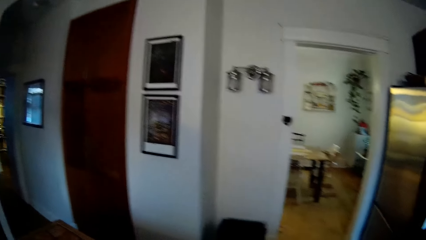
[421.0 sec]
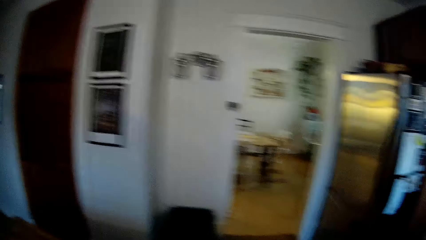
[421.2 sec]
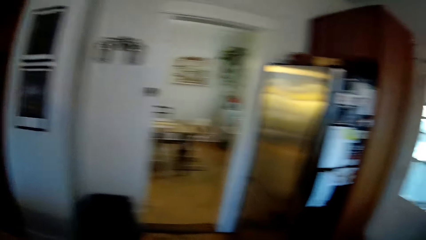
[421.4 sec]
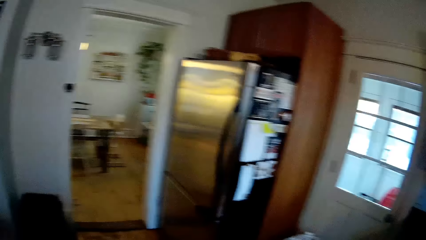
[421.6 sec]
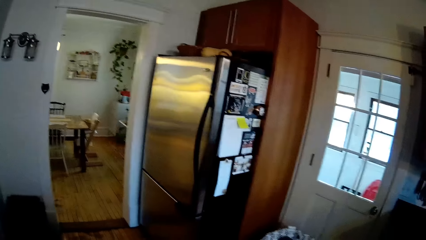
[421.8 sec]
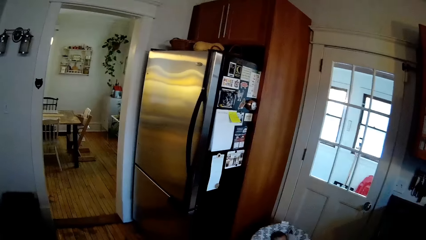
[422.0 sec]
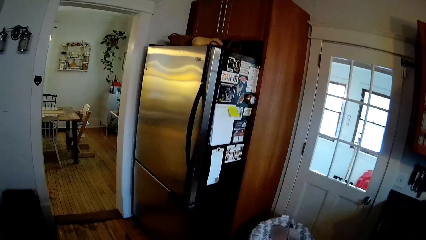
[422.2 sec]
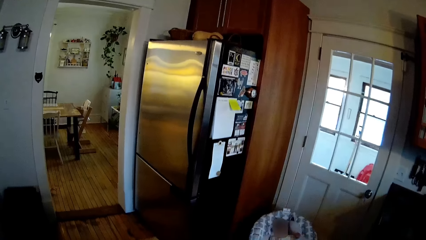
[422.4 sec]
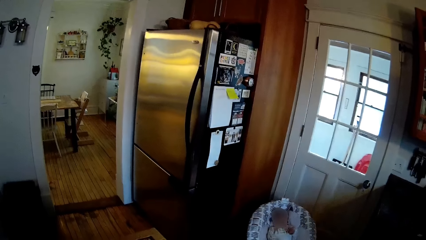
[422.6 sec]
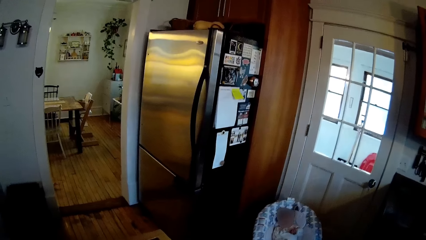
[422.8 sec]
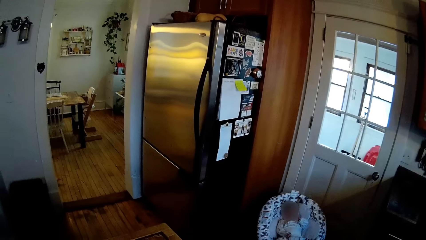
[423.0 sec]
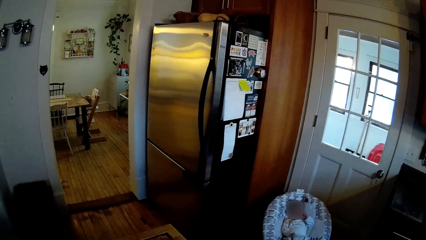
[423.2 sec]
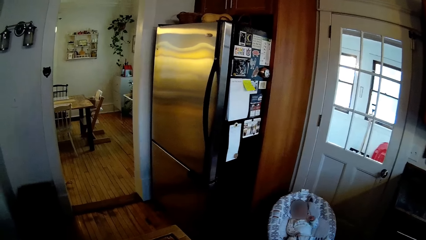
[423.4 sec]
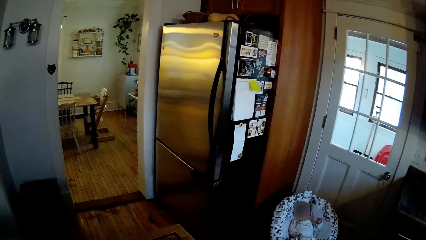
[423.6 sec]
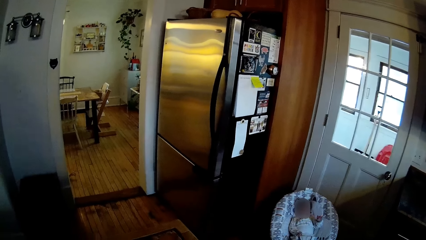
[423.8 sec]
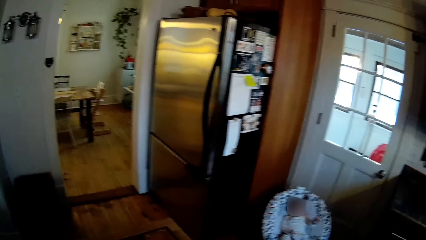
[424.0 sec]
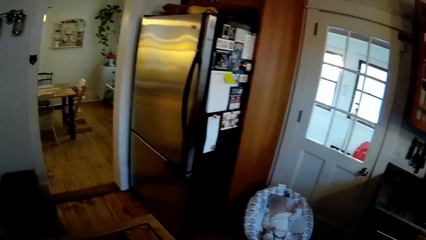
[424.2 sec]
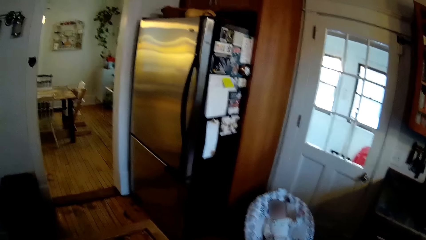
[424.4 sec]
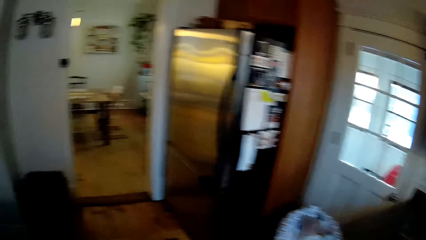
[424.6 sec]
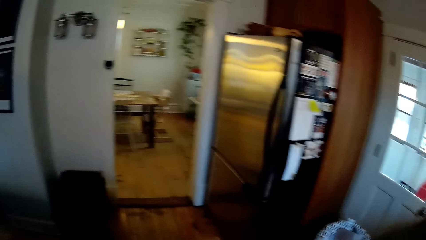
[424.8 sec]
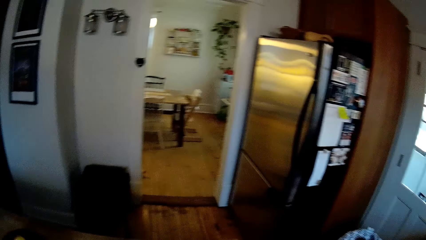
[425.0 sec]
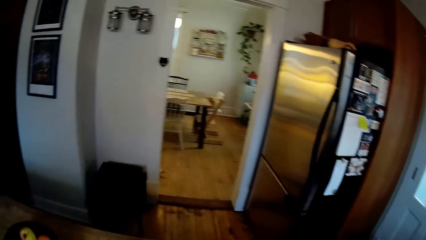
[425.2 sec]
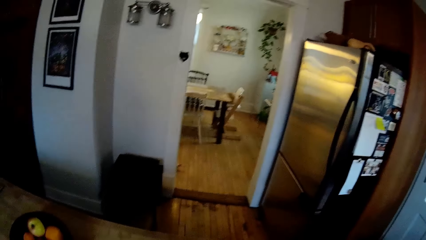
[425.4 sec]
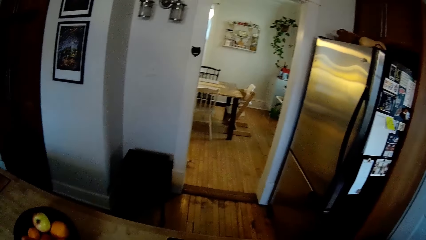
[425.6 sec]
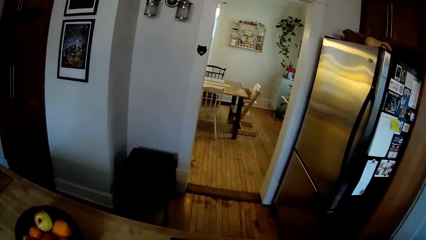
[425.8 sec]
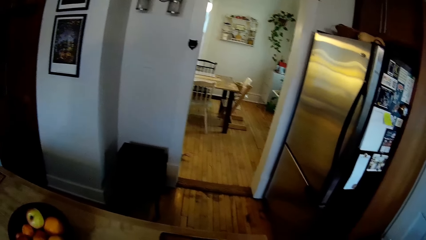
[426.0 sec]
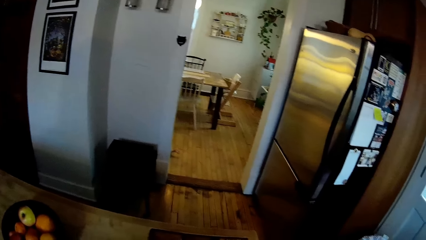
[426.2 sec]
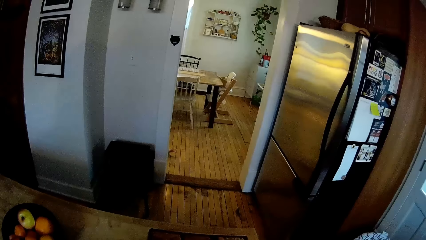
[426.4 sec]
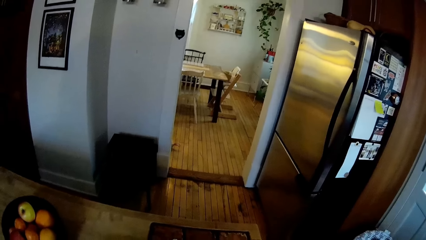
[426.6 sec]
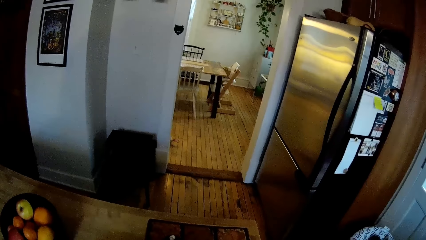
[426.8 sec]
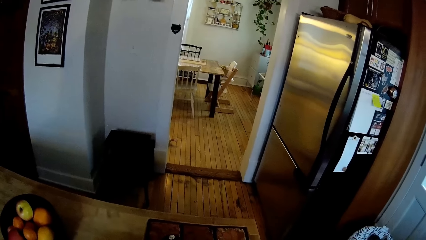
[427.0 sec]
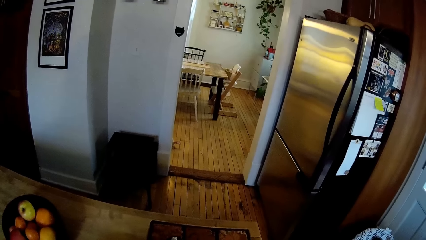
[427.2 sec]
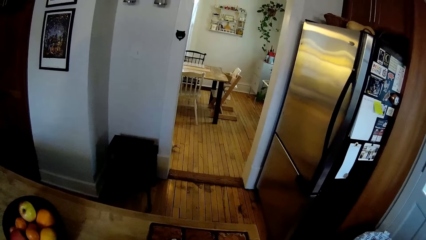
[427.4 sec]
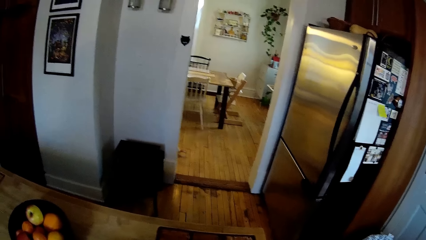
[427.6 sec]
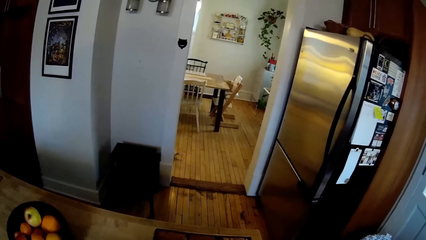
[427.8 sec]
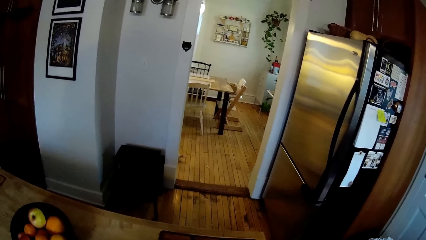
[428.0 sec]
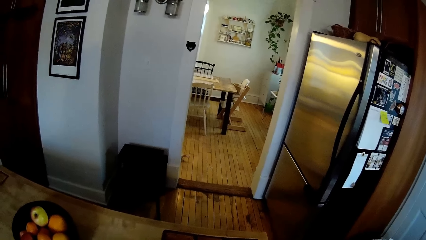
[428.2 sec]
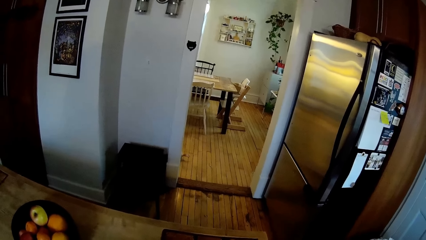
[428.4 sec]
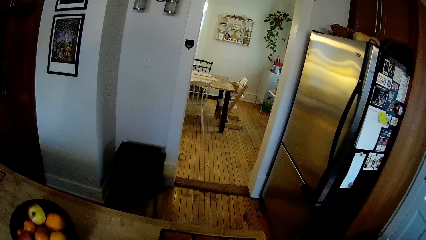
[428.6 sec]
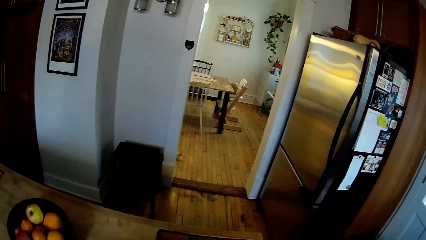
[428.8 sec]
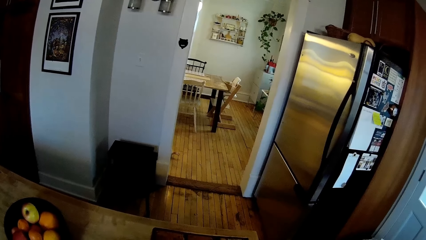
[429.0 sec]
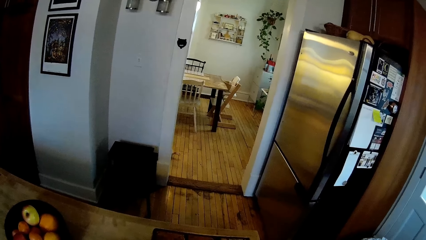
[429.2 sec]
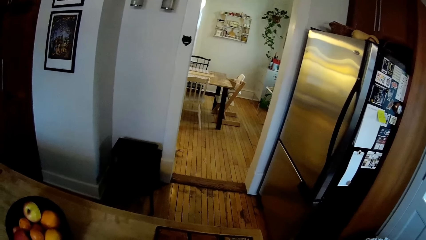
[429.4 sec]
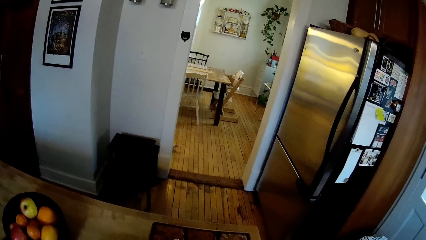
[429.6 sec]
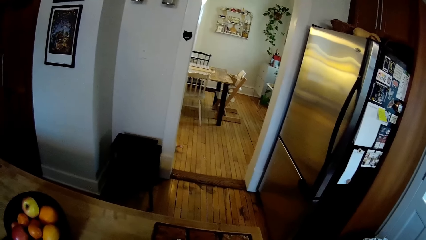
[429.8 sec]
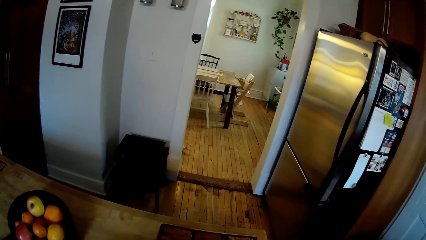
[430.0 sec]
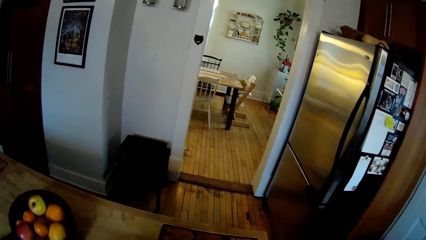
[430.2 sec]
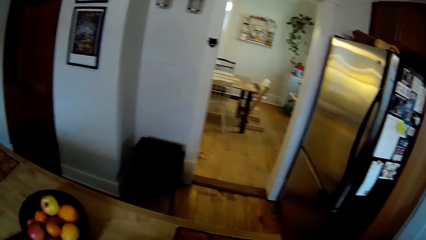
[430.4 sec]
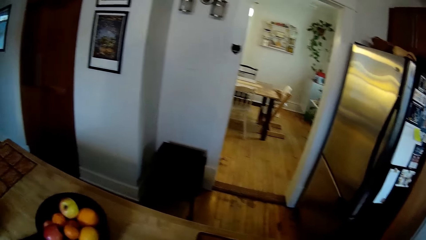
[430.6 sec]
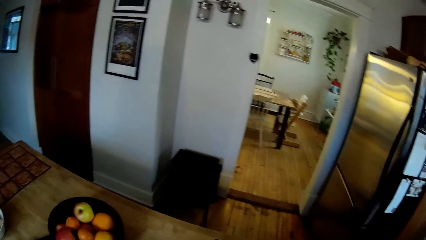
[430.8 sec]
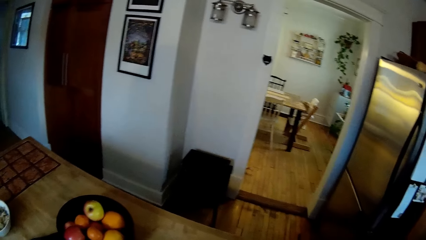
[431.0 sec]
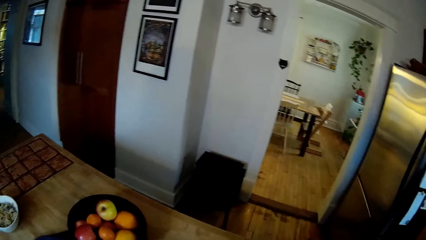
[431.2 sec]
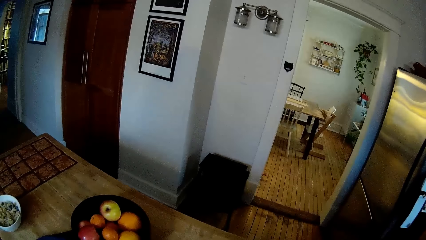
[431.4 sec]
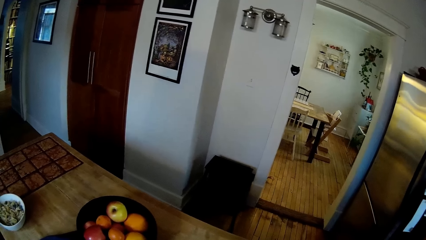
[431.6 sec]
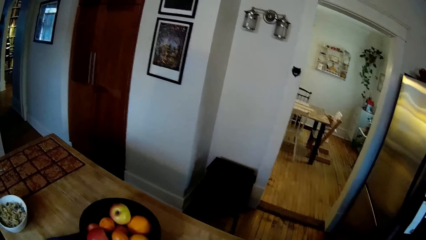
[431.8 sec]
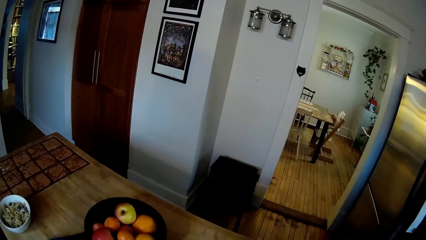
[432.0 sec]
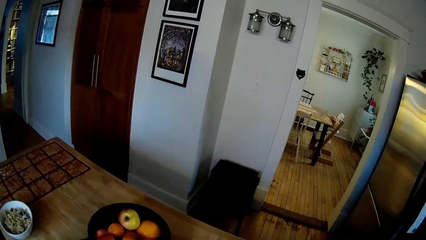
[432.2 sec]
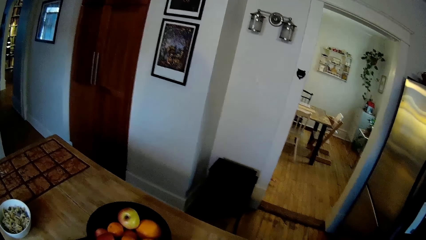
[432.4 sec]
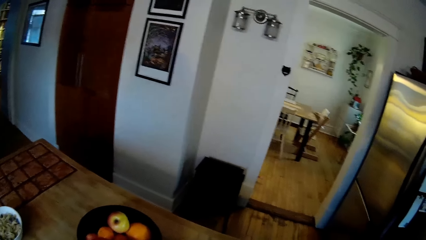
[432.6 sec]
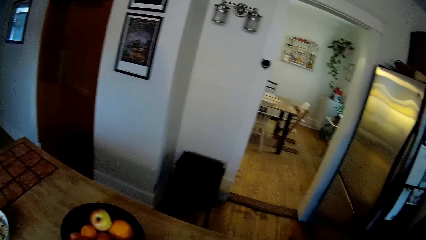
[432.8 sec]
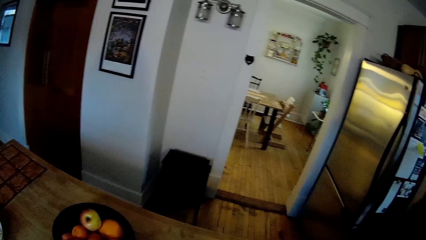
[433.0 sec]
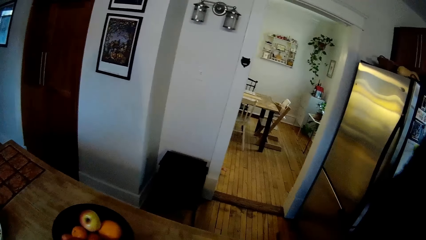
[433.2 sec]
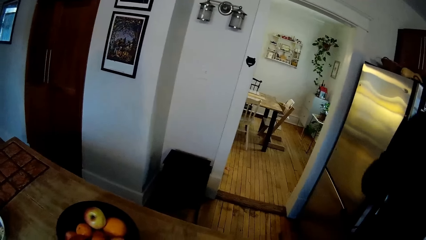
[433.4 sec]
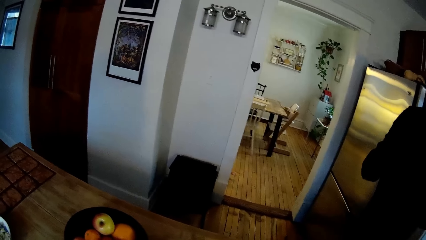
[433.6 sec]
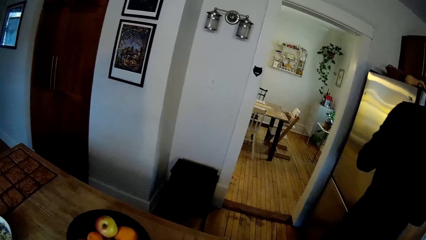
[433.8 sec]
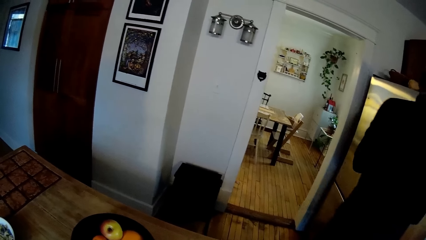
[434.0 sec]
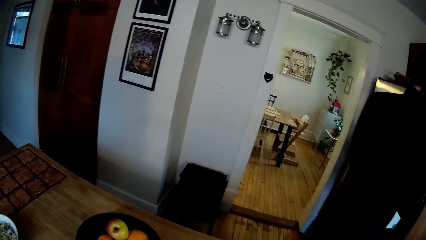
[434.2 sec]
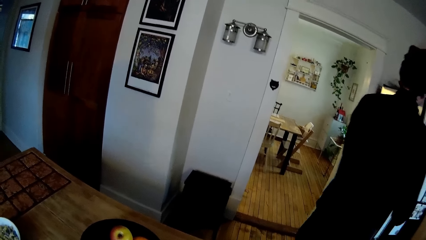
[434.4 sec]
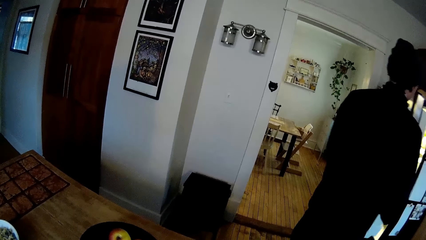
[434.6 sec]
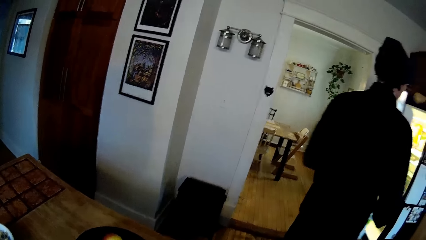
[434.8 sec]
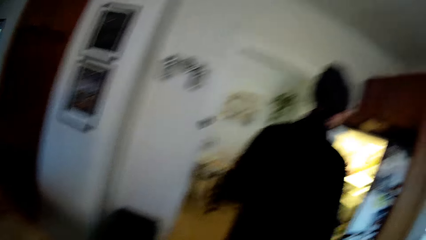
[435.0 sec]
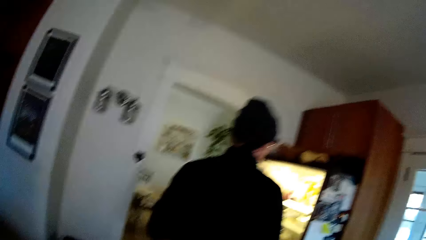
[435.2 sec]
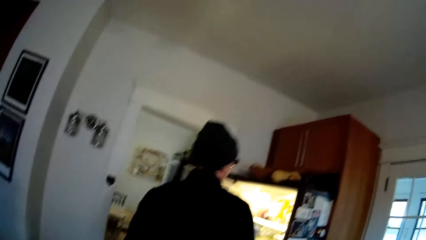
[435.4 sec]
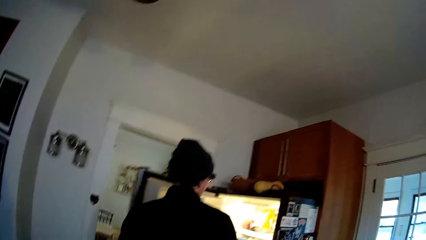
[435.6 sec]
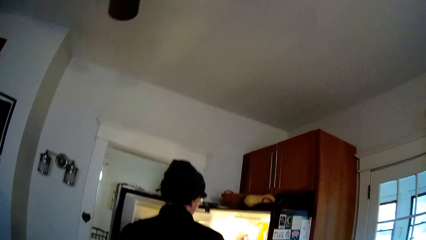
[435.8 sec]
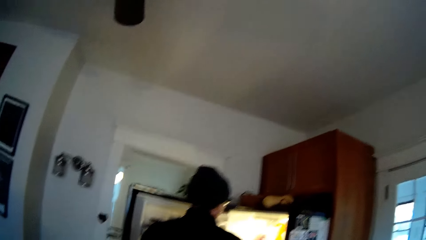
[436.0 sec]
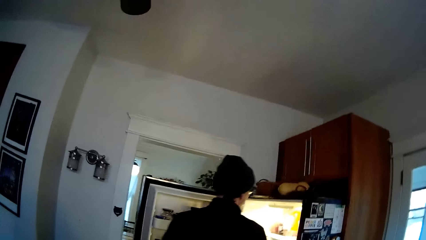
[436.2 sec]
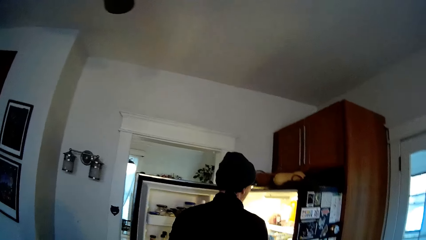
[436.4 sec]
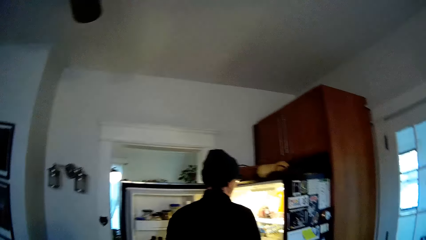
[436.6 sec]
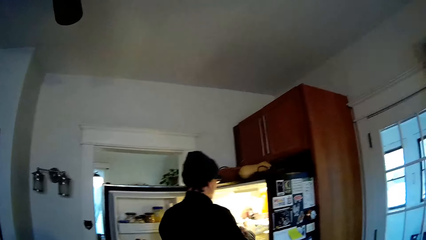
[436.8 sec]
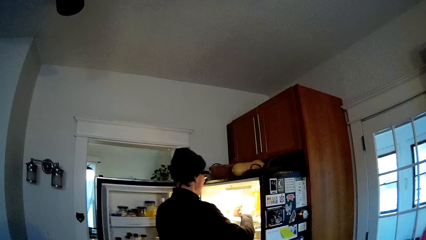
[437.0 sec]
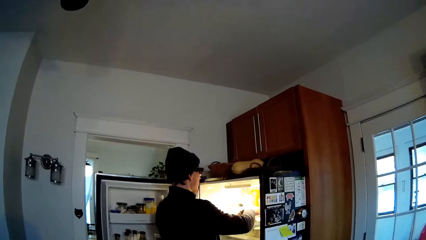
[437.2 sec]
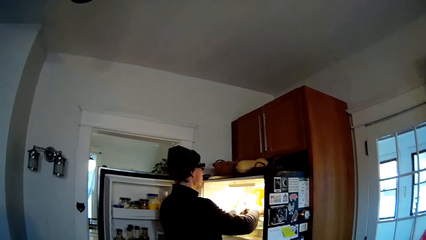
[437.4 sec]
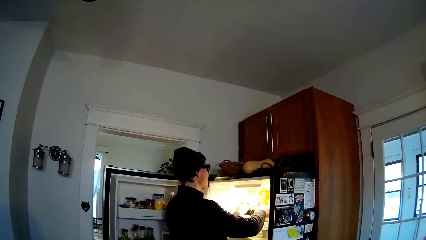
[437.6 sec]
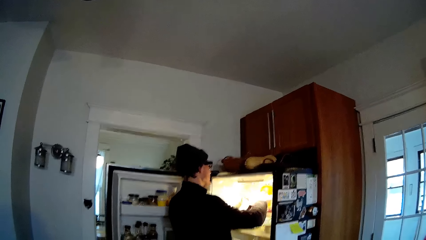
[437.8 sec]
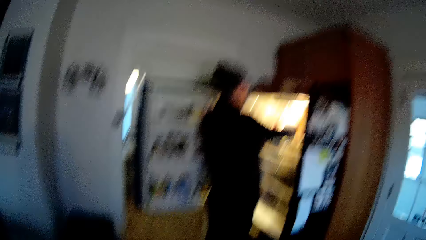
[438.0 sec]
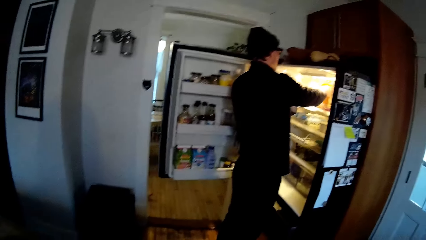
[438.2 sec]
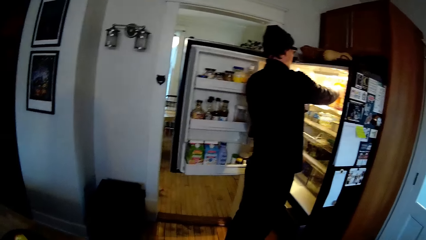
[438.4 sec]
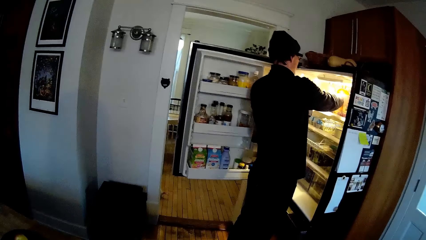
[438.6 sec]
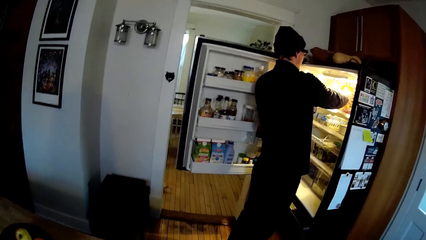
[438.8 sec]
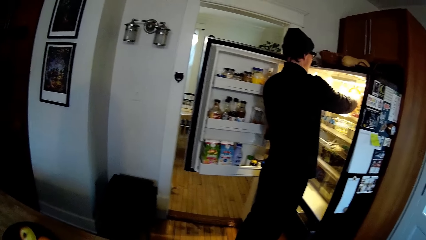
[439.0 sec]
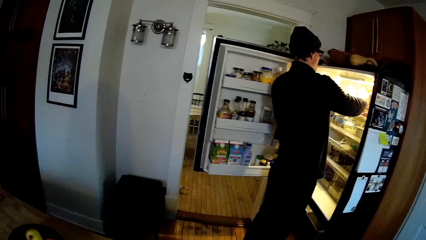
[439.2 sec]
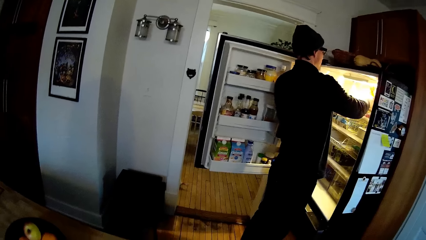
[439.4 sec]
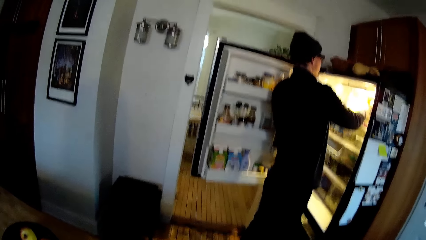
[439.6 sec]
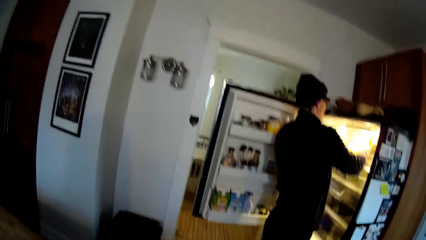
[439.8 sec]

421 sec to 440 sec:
The camera wearer looks around the house. A man opens the fridge with his left hand. He walks around the kitchen. The camera wearer converses with the man. The man moves a yellow bottle in the fridge with his left hand. He picks up an orange bottle from the fridge with his right hand.
